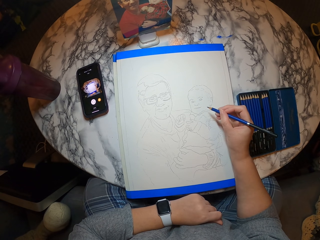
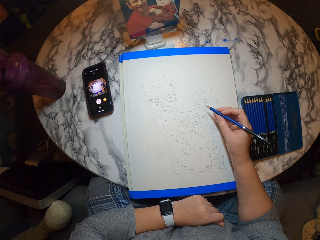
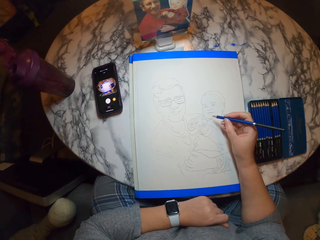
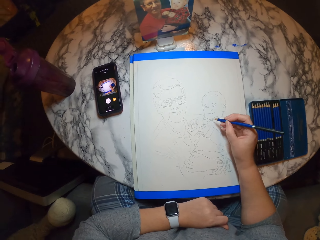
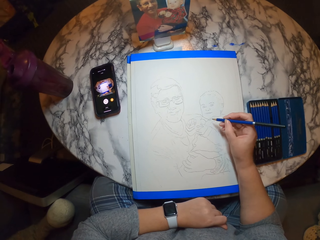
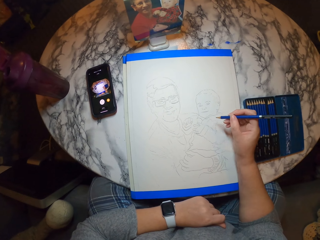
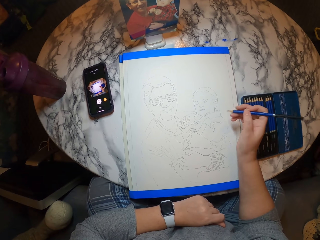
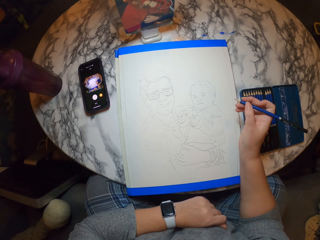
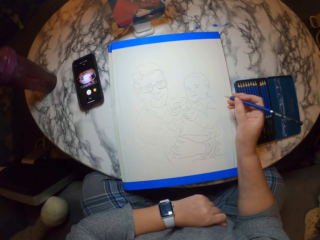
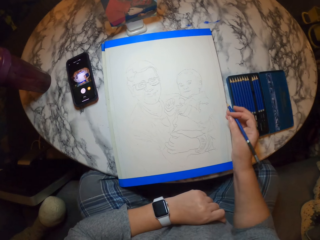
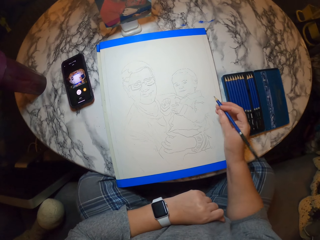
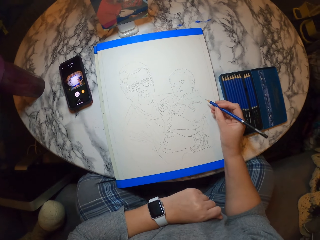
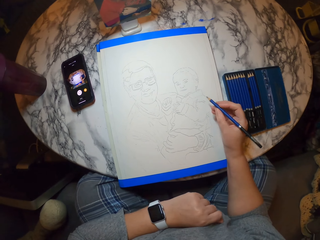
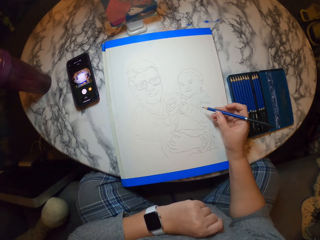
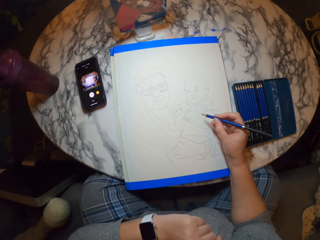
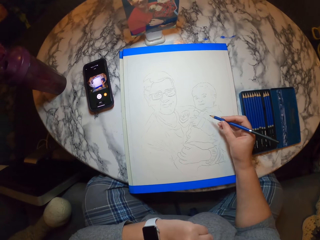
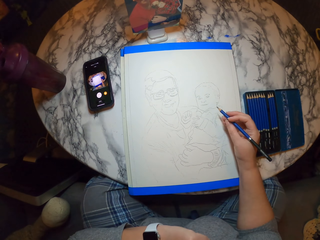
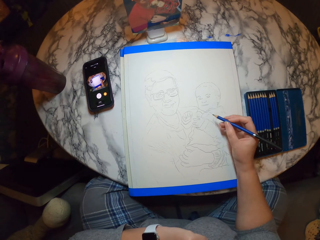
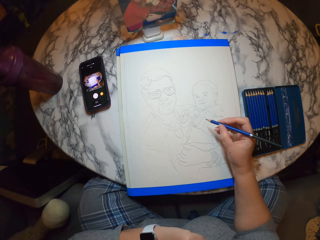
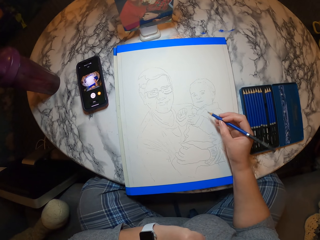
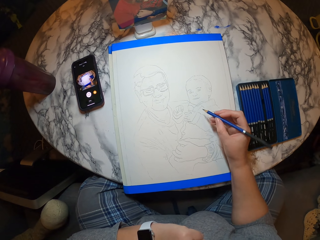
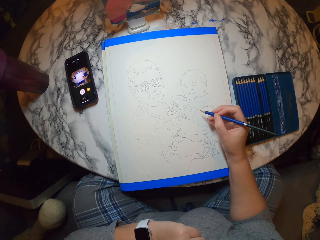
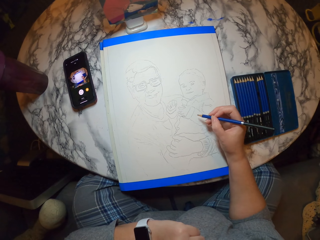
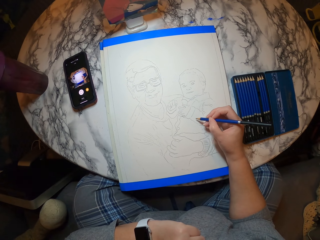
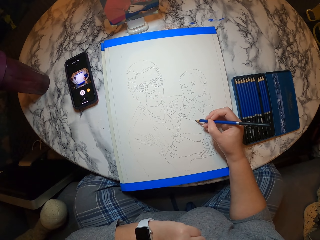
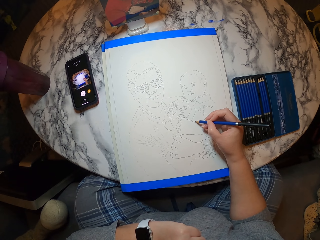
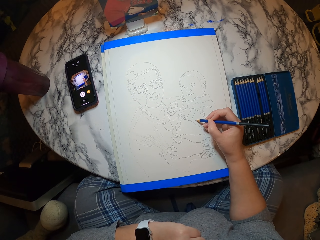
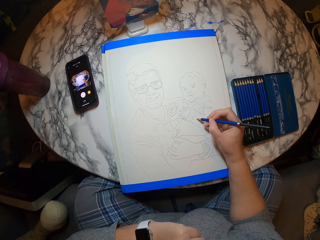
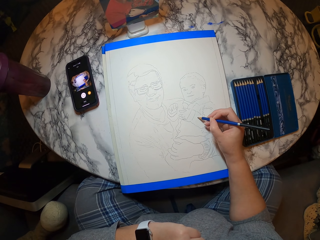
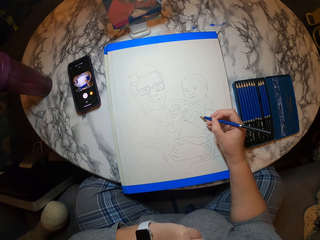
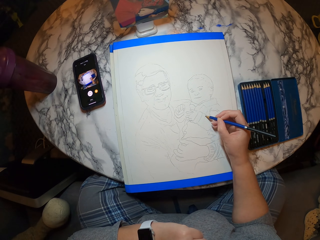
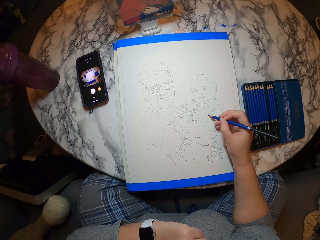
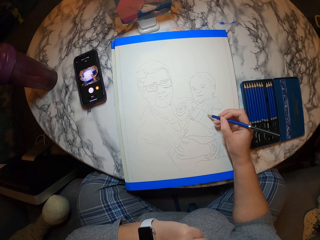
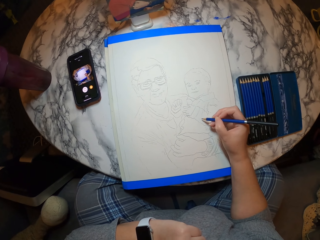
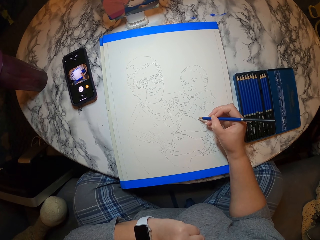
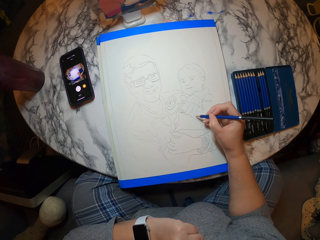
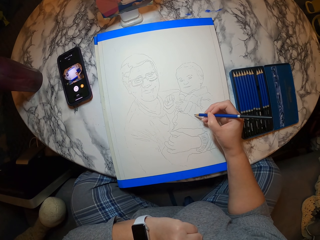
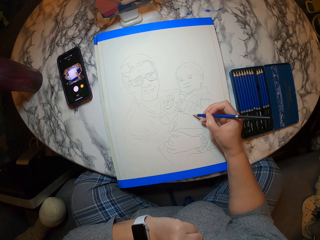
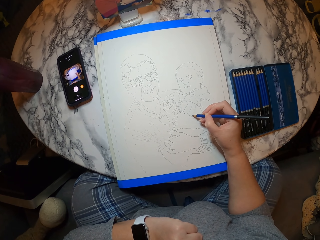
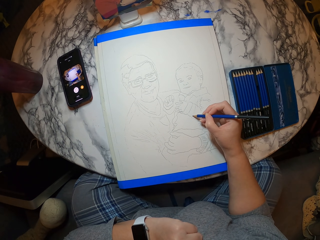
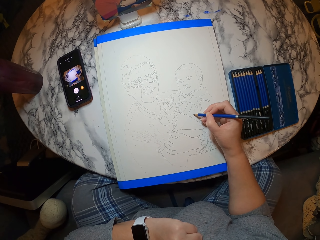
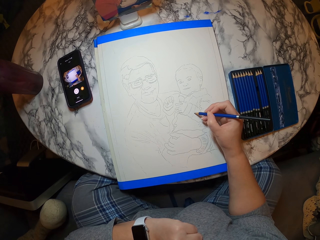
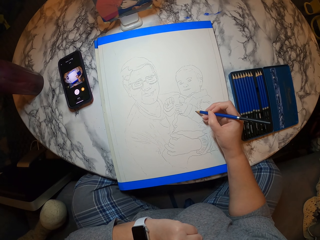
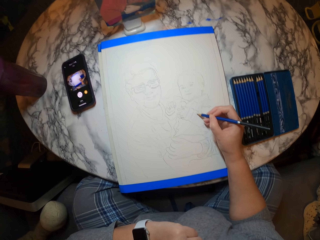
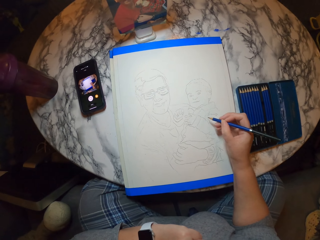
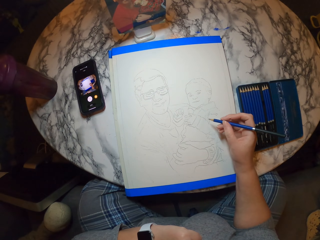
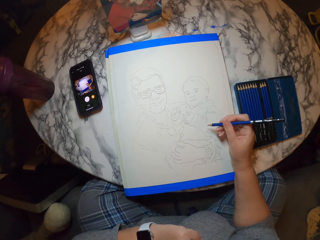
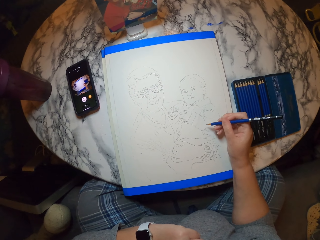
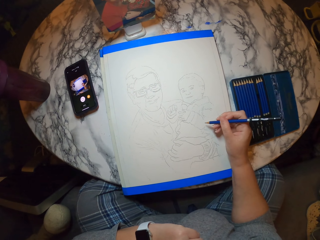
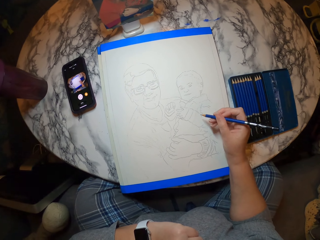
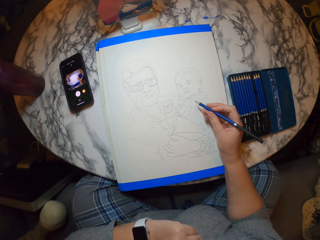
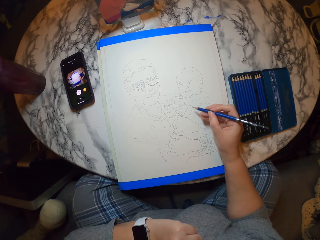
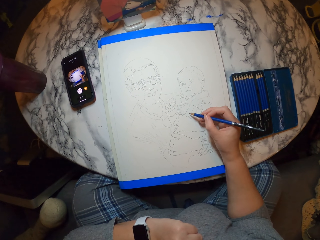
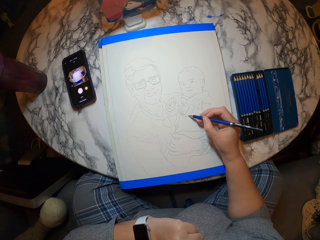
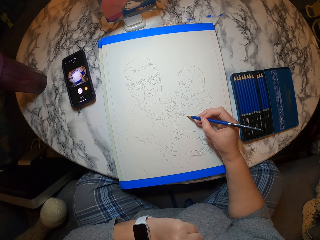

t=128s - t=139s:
The camera wearer draws on the paint book. They move the hand.

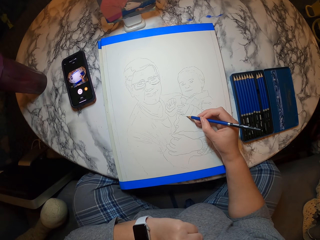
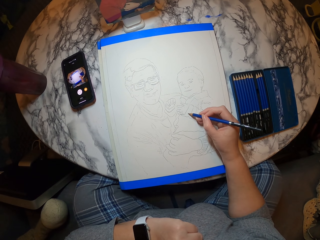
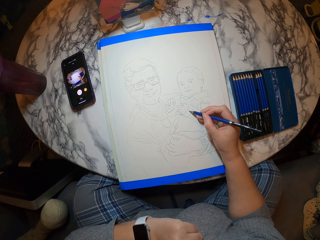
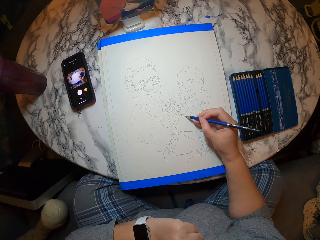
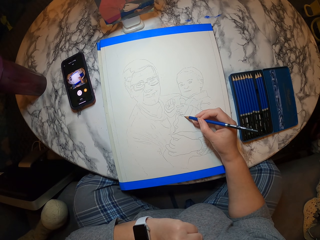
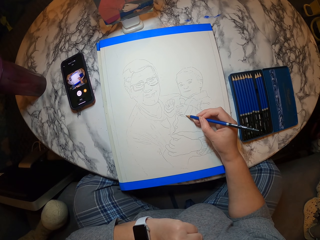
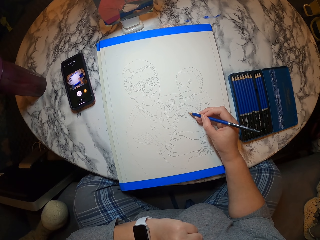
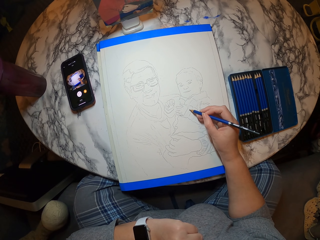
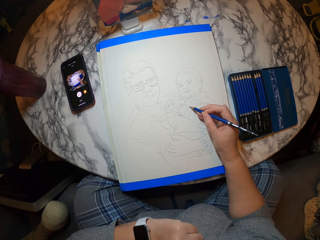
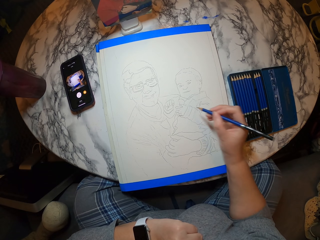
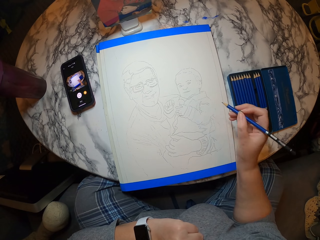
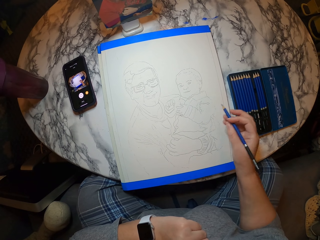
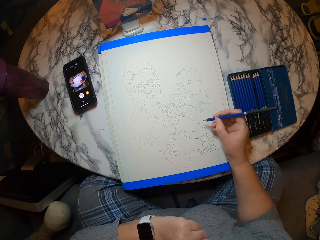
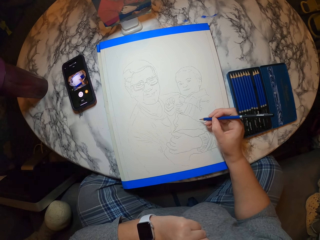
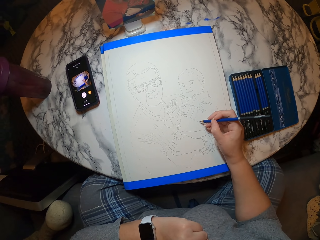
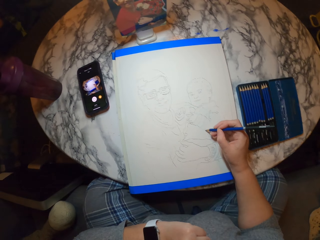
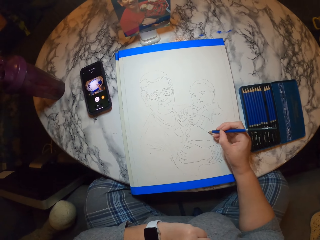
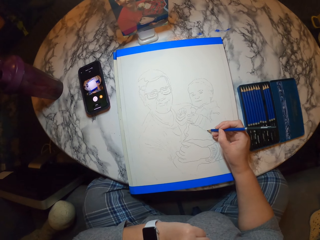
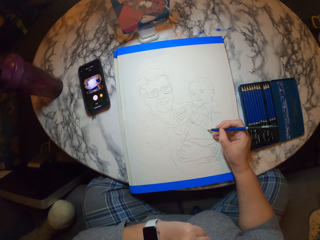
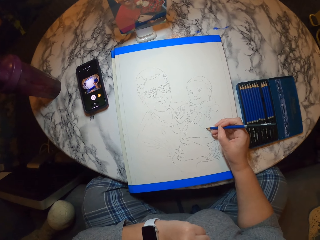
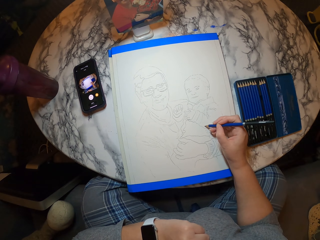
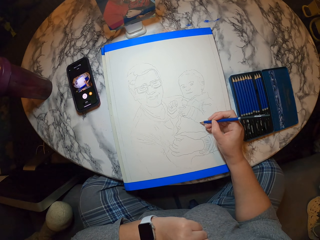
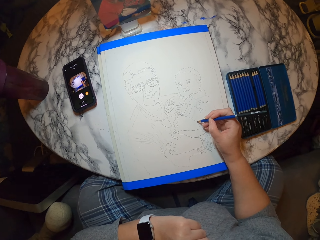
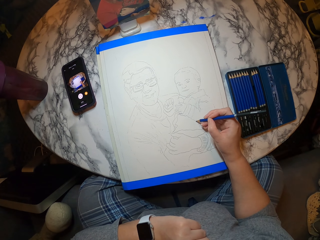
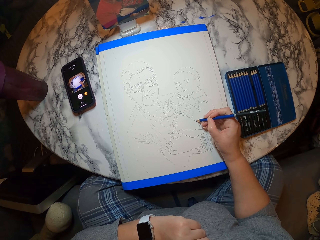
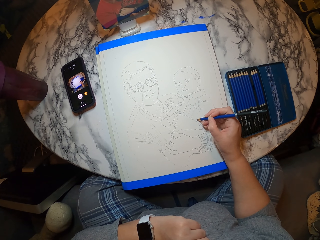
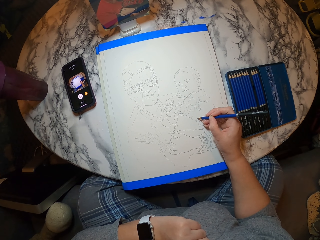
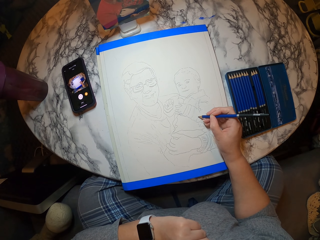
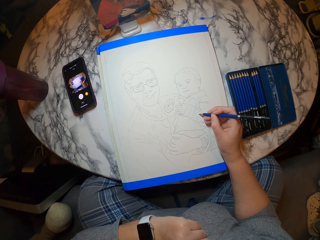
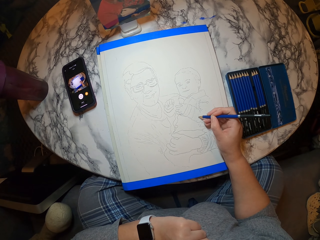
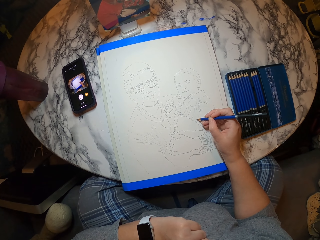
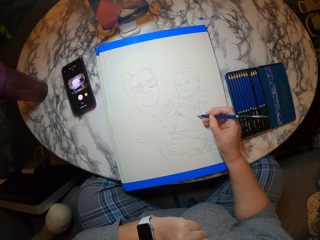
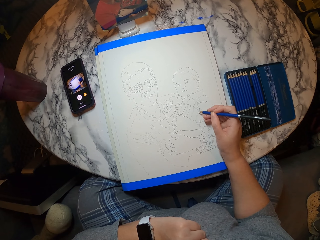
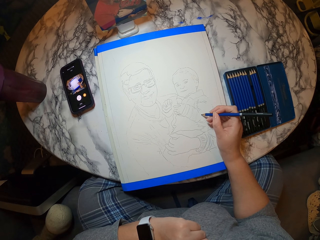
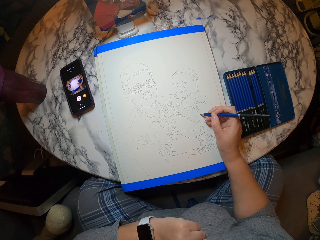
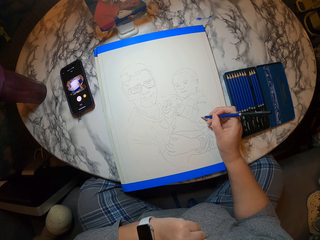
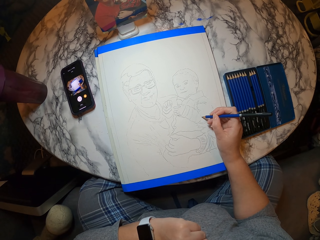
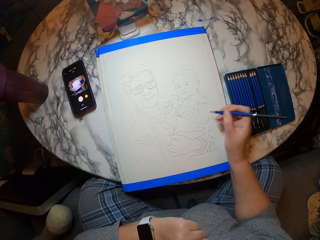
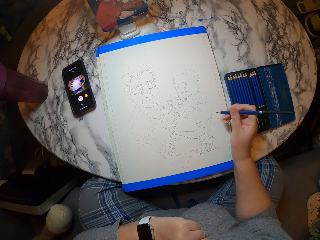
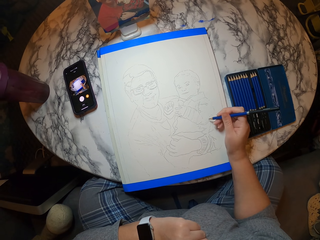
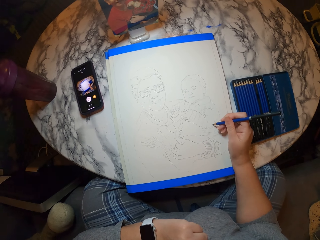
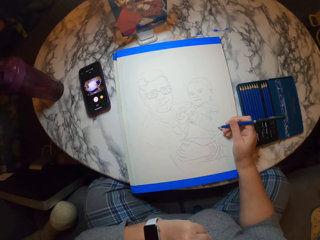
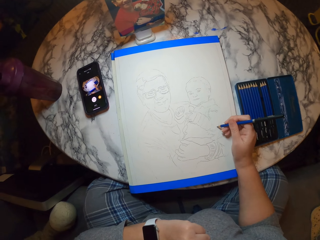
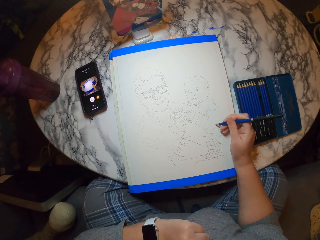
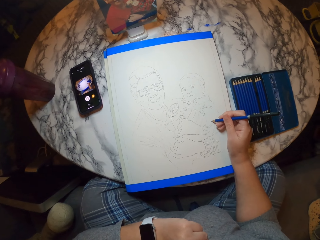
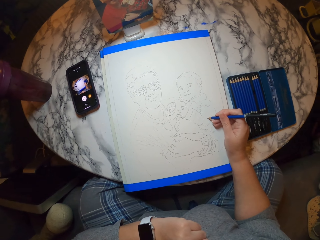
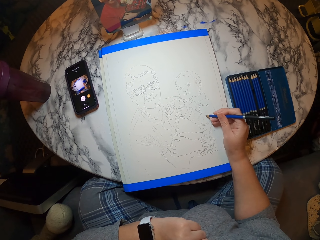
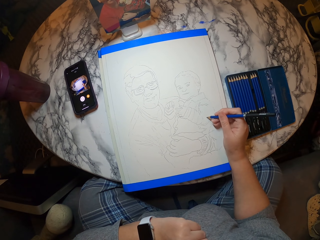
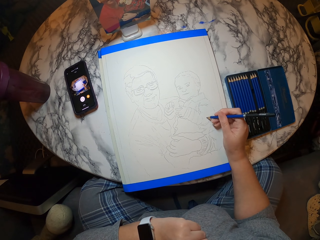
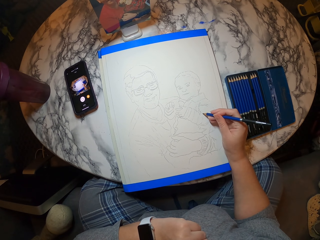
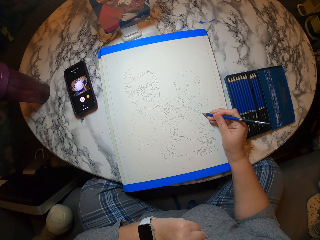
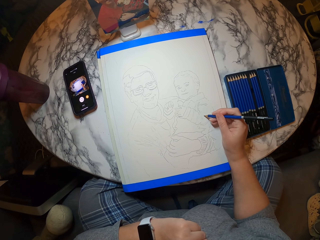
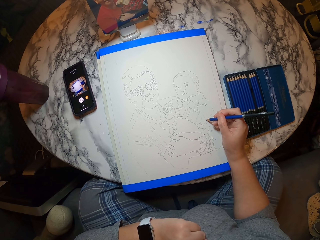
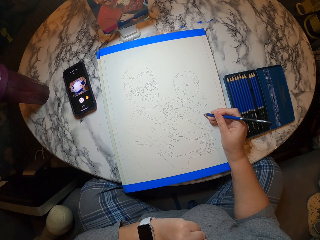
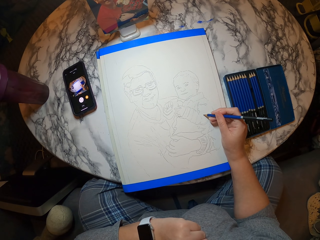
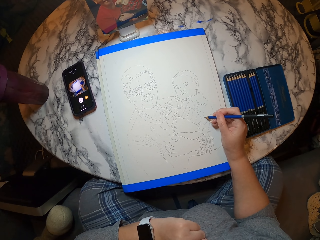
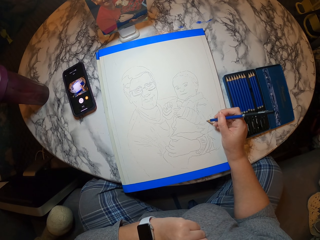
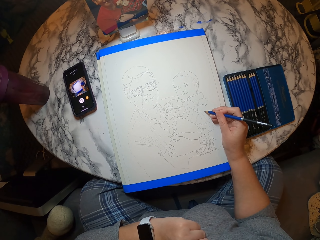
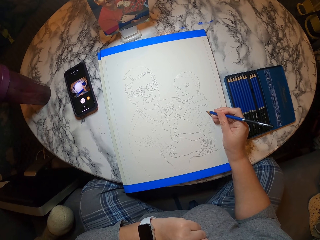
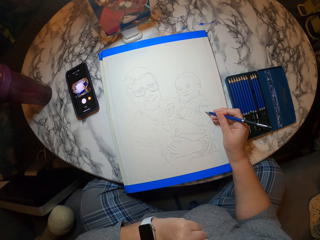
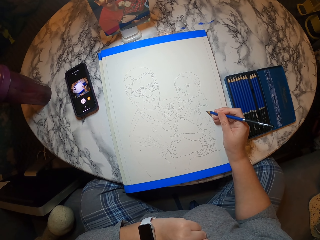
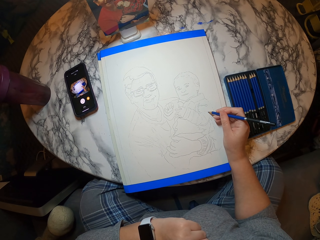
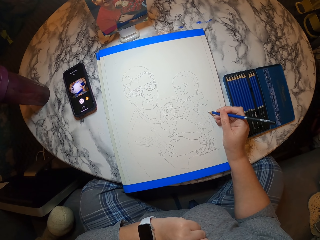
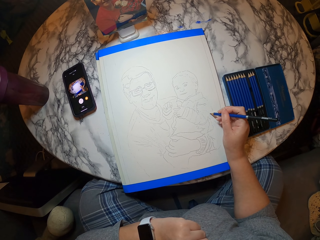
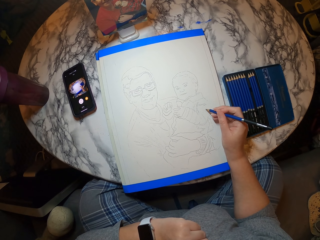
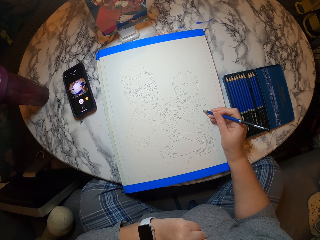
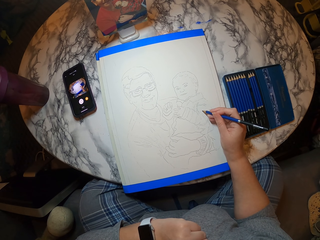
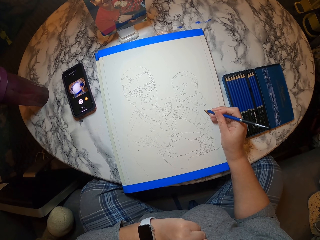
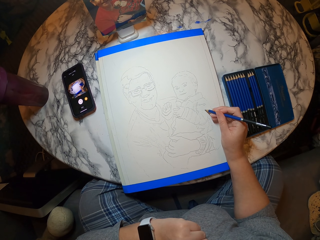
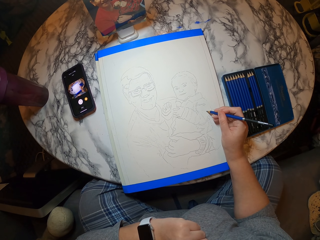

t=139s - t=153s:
The camera wearer moves the hand. They draw on the paint book.
